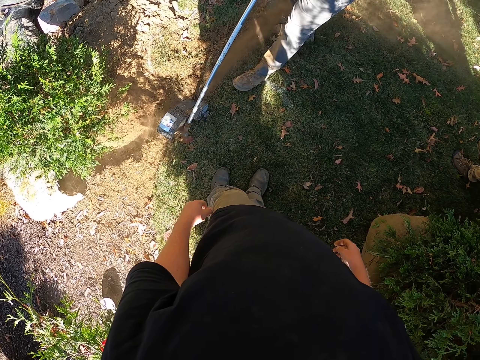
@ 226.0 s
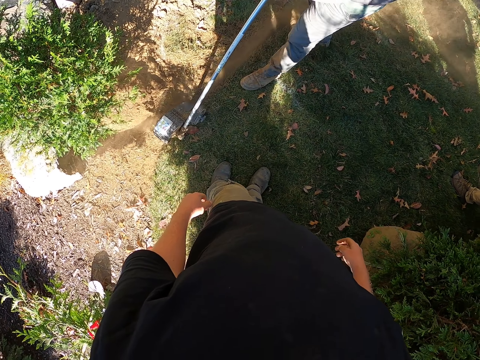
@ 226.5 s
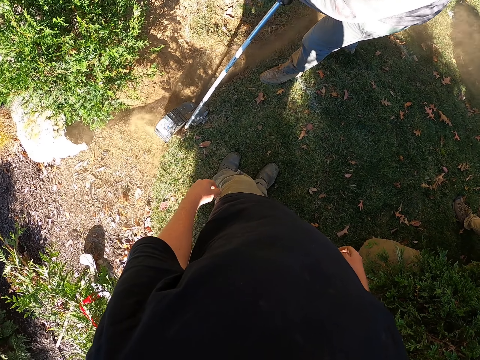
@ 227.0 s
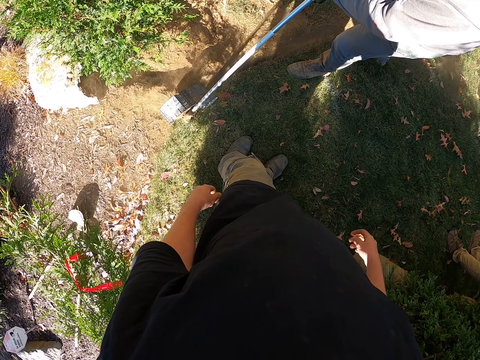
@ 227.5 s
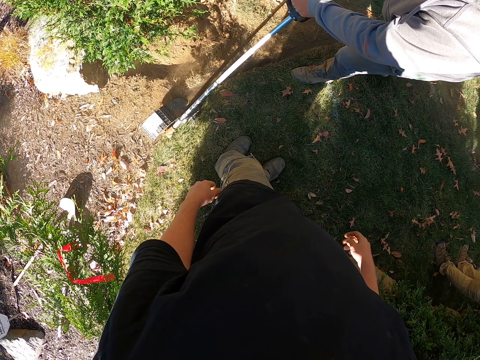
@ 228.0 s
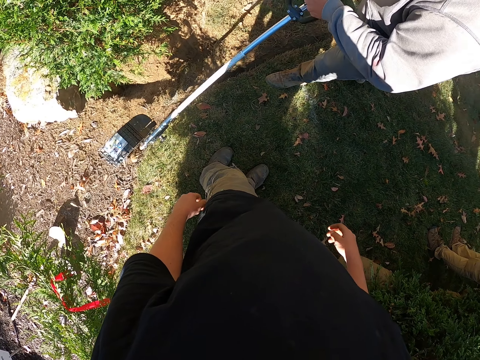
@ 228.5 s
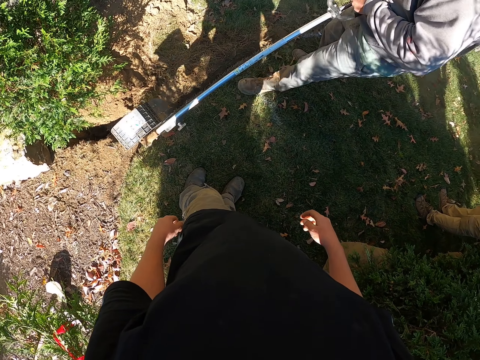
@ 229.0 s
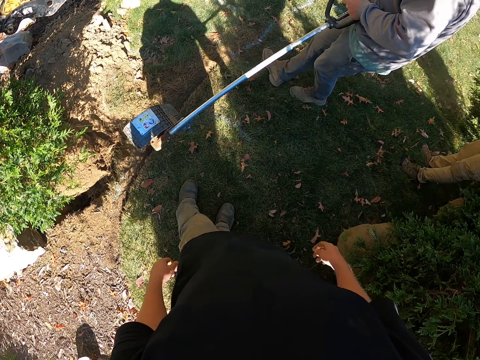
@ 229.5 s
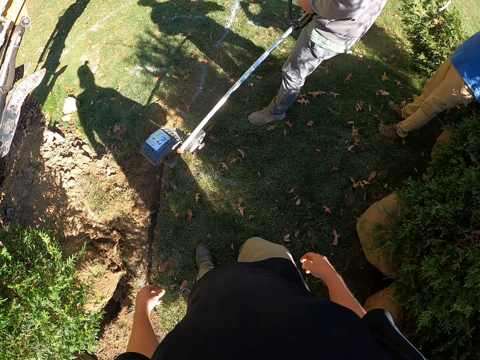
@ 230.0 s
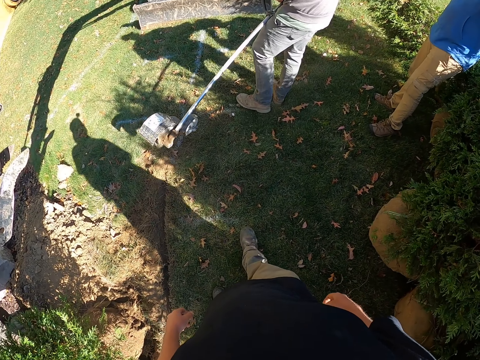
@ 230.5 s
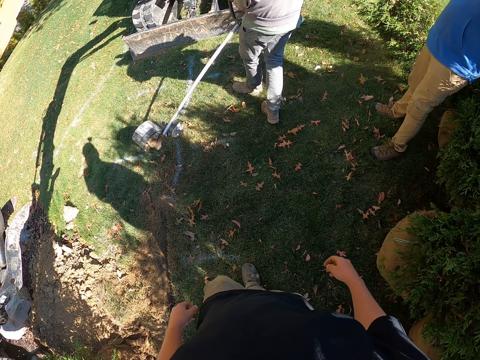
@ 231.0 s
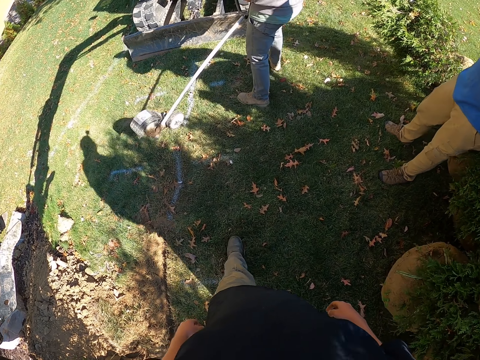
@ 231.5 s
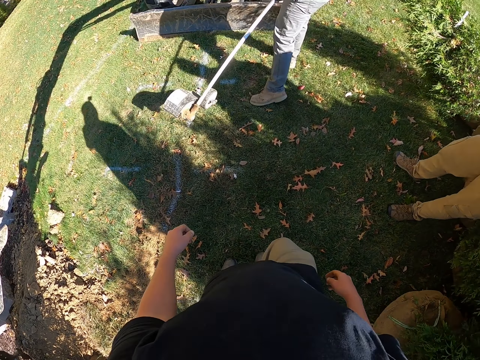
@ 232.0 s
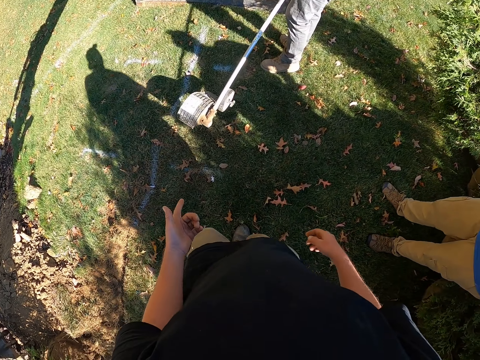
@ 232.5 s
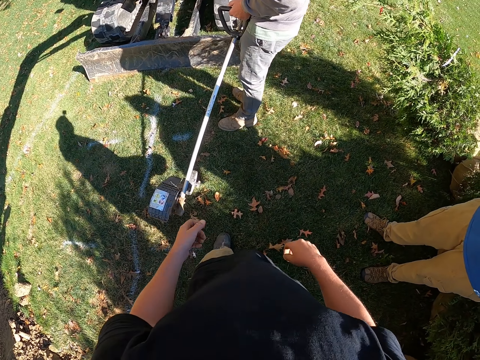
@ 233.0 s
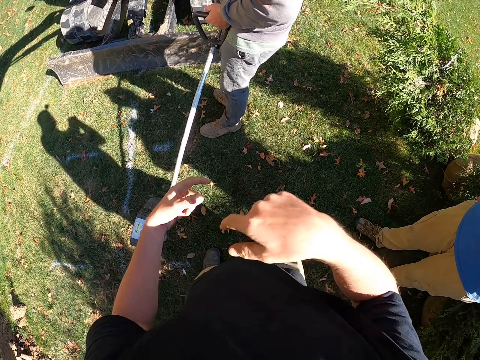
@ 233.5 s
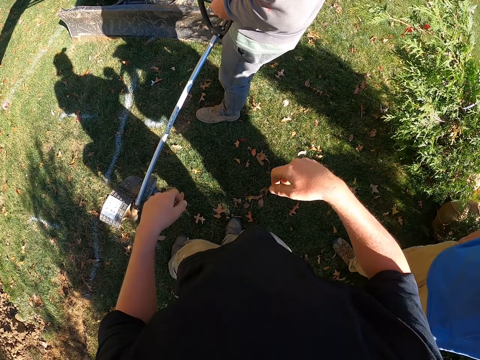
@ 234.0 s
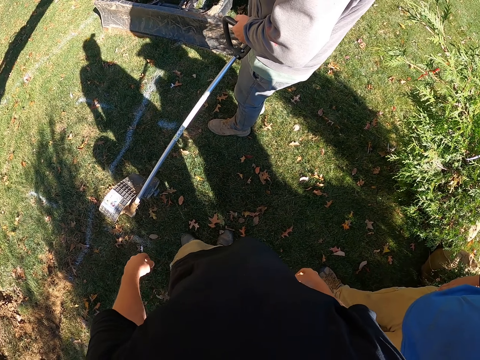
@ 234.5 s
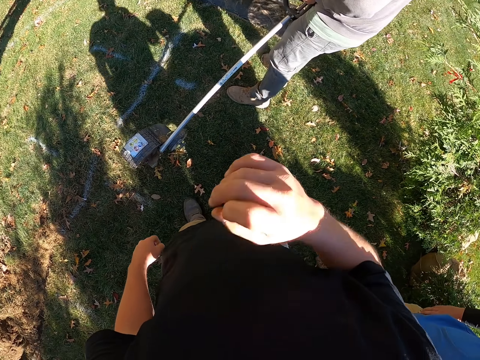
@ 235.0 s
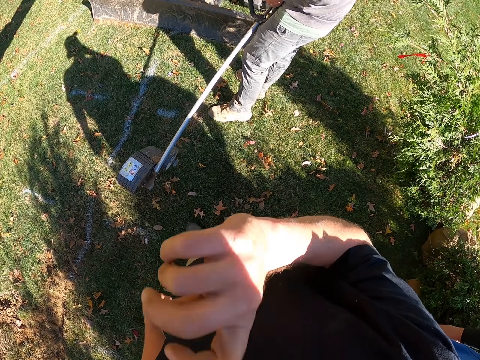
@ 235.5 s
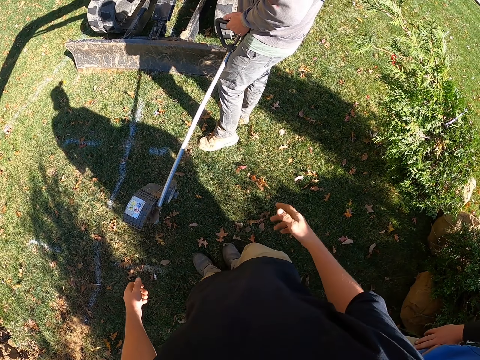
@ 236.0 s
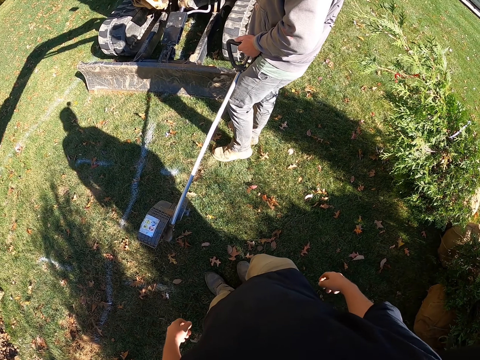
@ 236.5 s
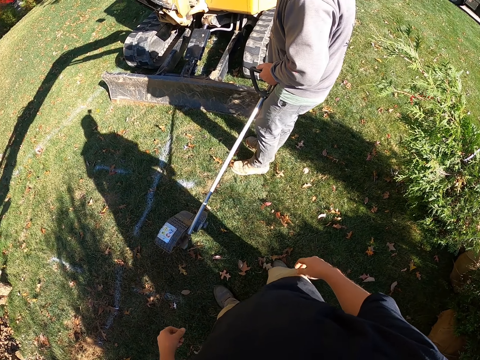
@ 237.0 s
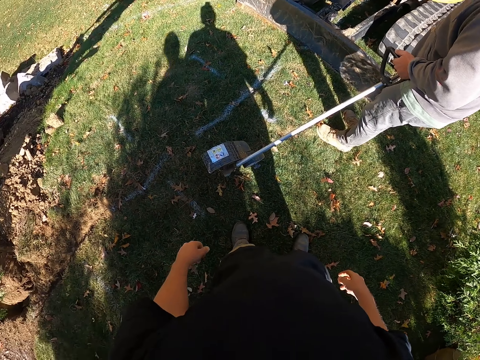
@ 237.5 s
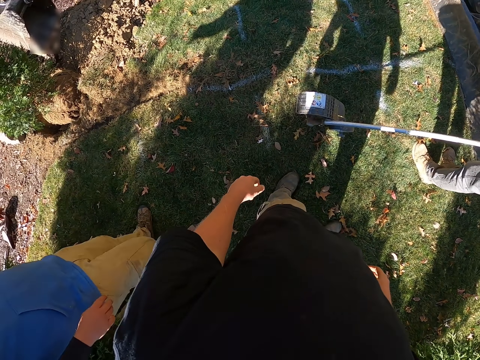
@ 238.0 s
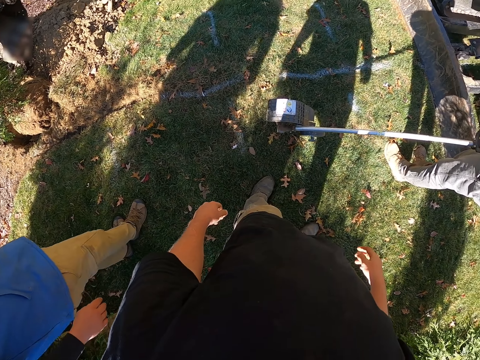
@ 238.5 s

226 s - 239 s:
The camera wearer looks around. He walks in the garden. He moves his hands. He talks to a man. He moves his hand towards the mouth. He returns his hands downwards. He stands.

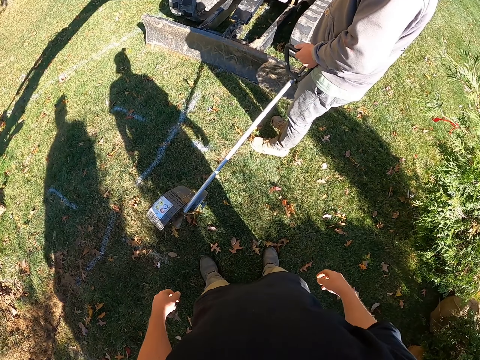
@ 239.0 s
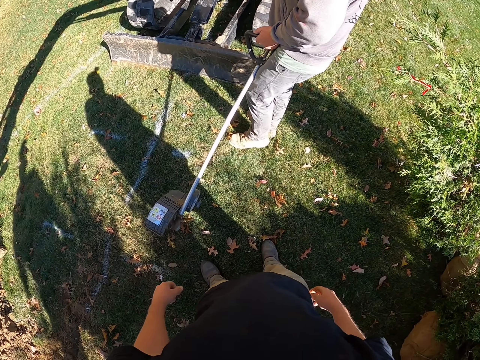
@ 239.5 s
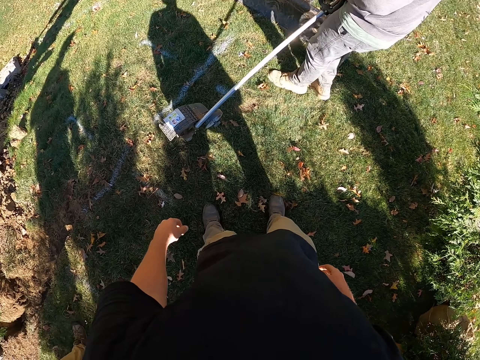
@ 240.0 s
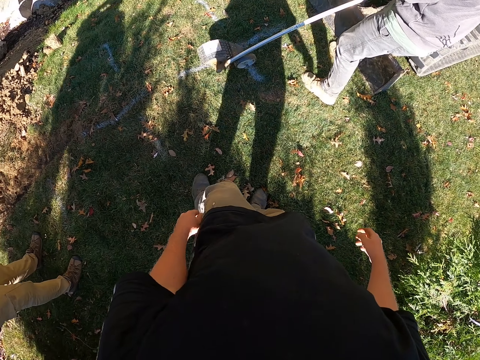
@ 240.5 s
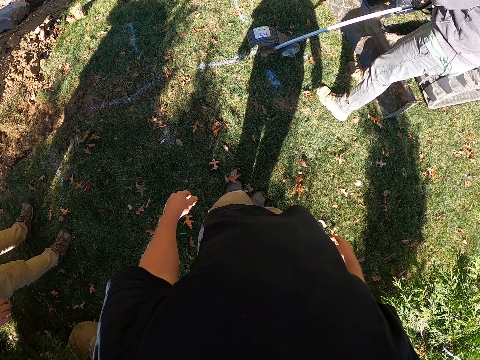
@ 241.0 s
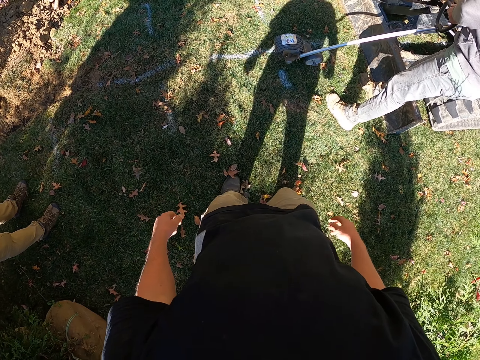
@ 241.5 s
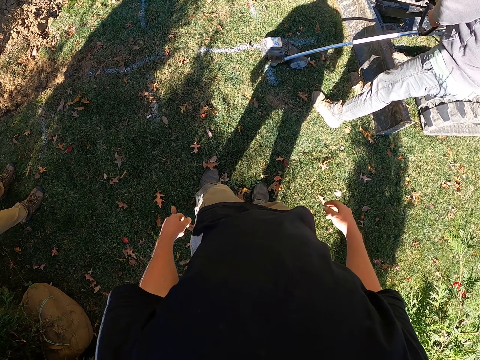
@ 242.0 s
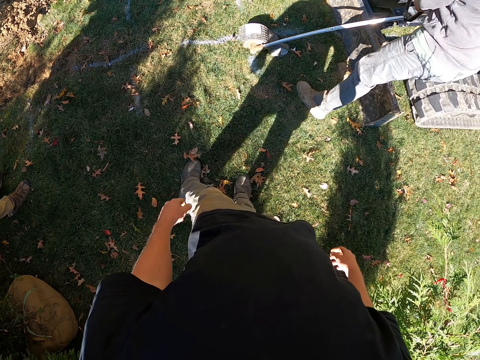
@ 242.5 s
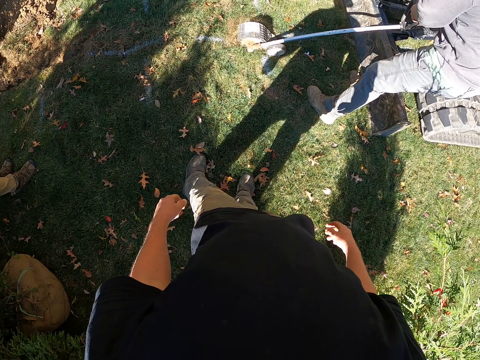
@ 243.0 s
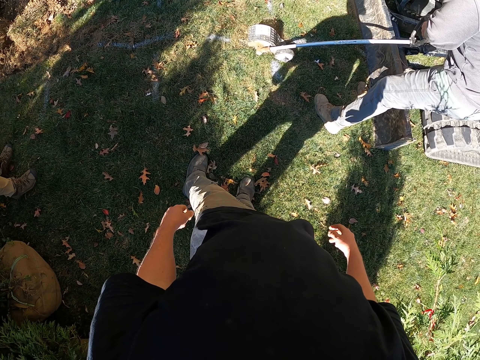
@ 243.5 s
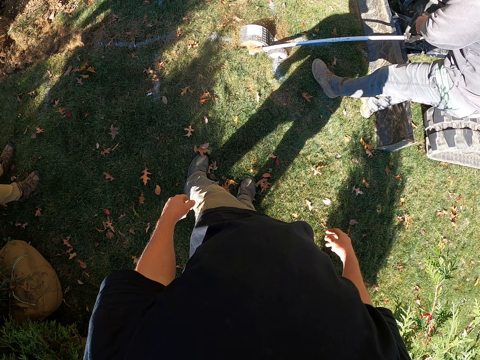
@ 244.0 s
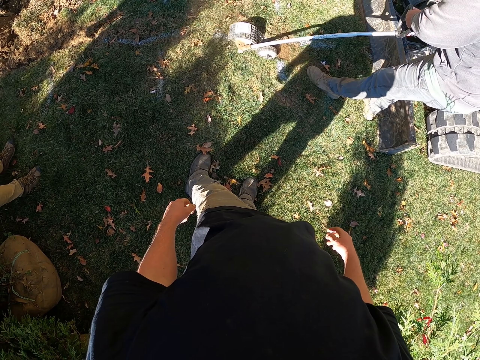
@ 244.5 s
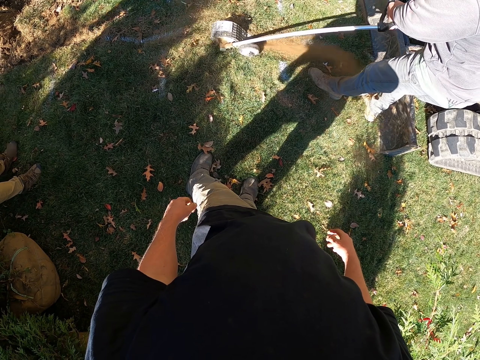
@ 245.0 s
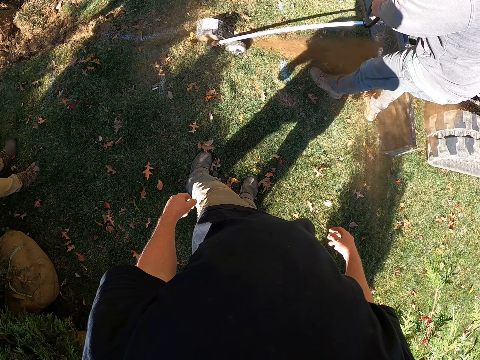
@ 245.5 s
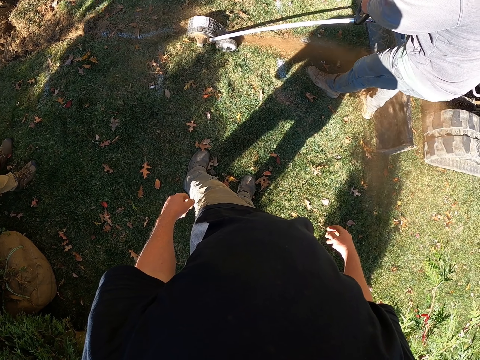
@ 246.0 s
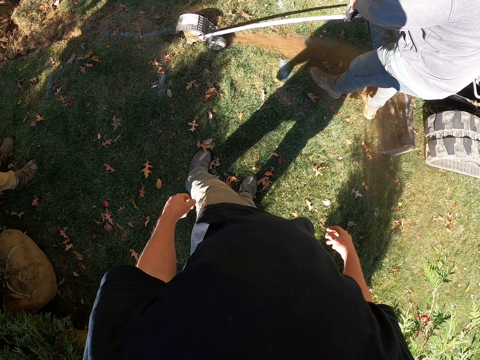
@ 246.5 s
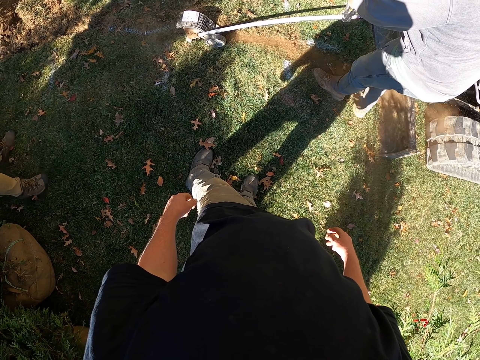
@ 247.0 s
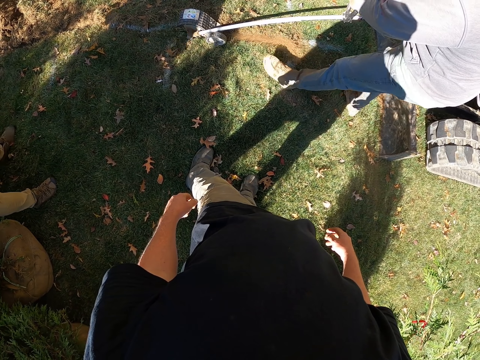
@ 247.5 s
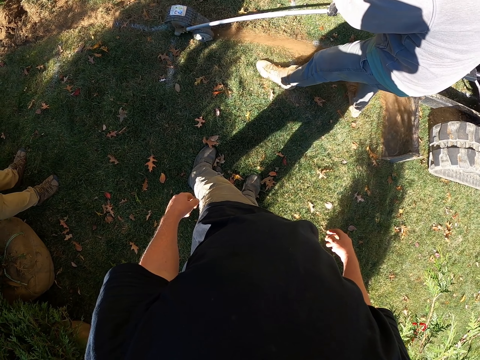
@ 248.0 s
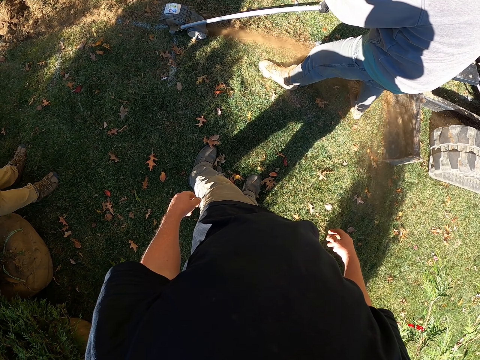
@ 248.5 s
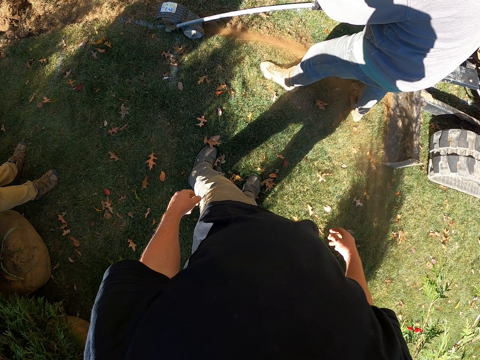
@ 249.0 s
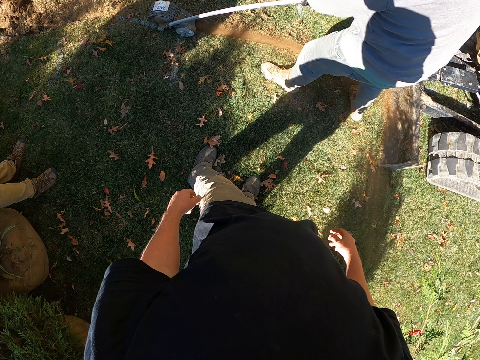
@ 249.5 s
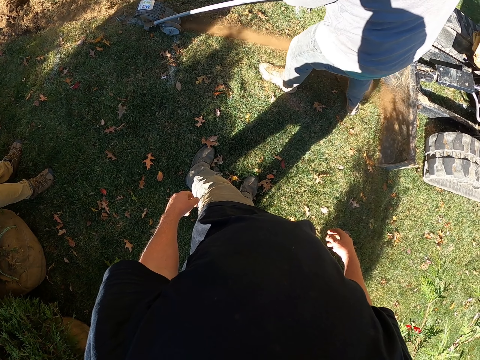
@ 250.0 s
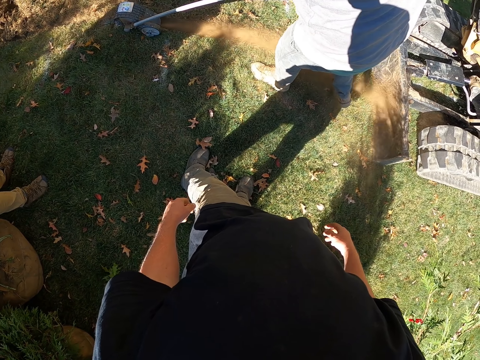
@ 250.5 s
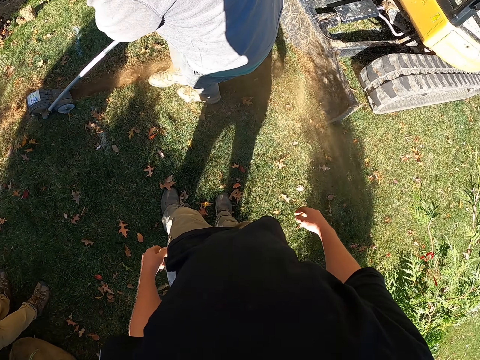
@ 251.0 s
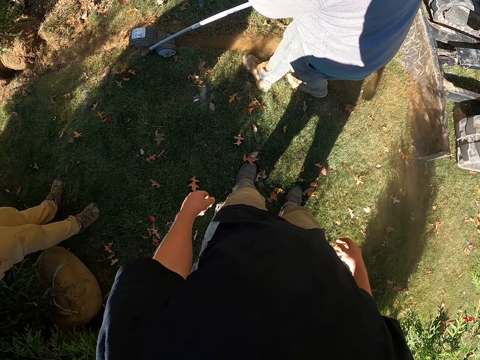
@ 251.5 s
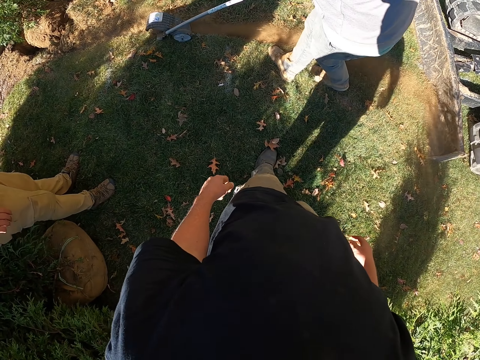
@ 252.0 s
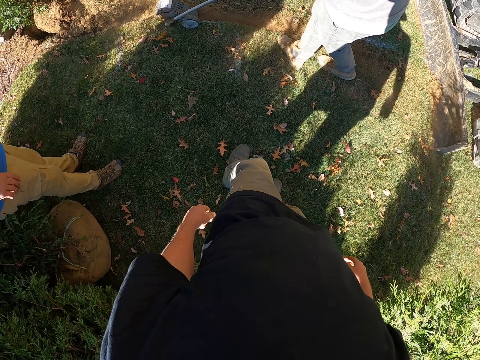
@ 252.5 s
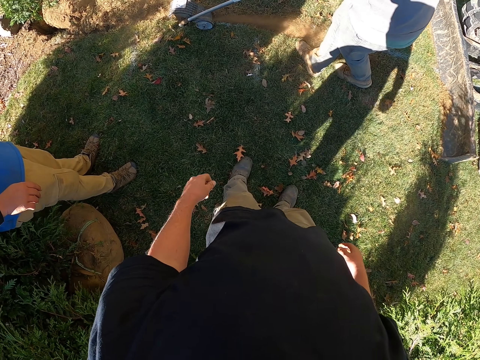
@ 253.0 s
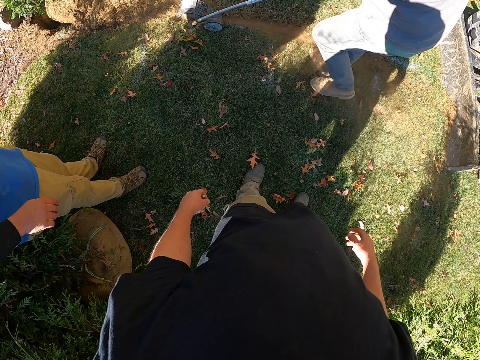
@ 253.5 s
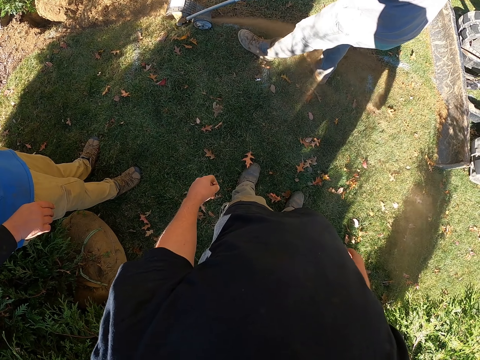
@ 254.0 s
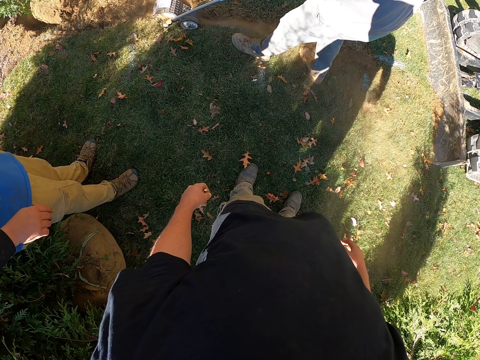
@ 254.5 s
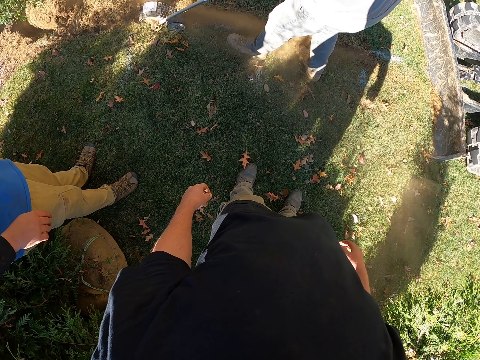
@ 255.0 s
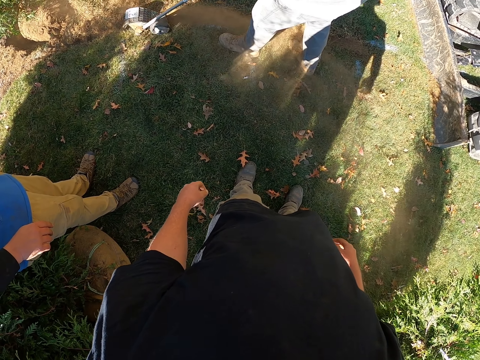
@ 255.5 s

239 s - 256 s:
The camera wearer looks around. He moves his legs. He looks around. He moves backwards.
